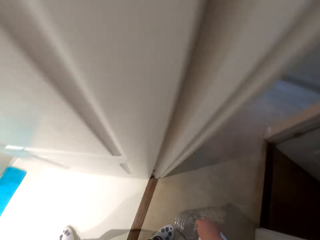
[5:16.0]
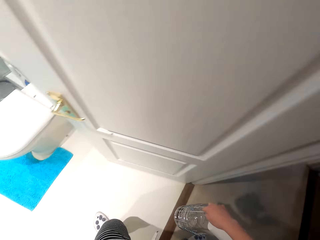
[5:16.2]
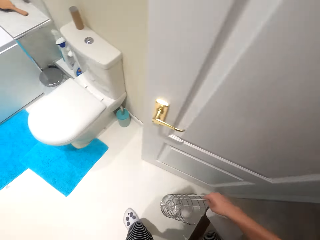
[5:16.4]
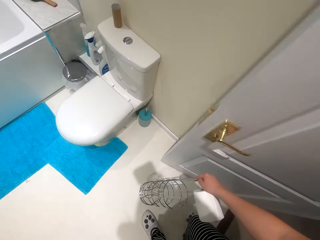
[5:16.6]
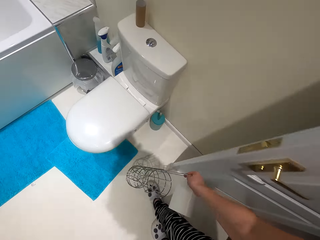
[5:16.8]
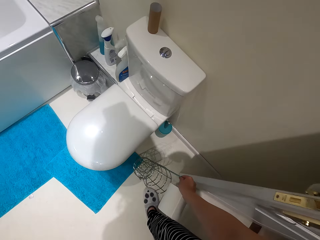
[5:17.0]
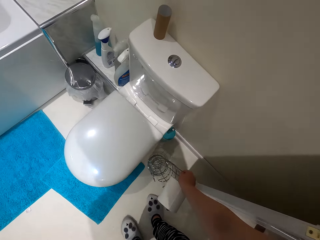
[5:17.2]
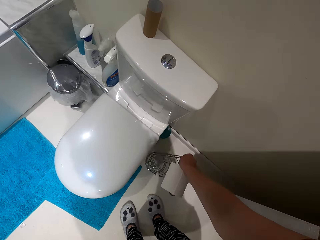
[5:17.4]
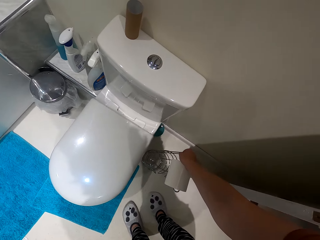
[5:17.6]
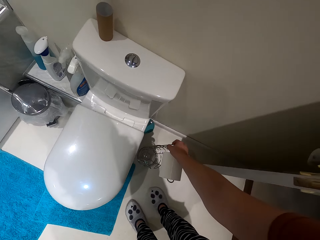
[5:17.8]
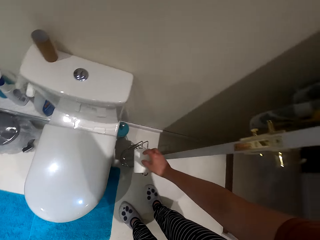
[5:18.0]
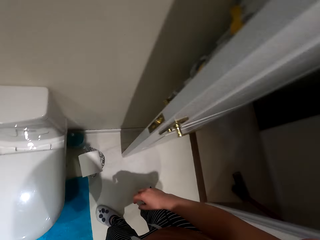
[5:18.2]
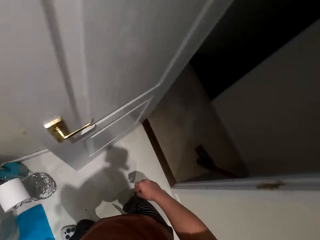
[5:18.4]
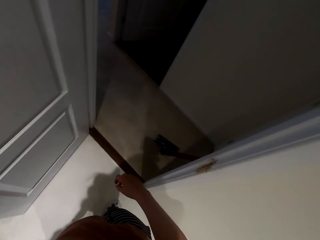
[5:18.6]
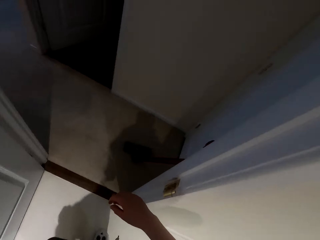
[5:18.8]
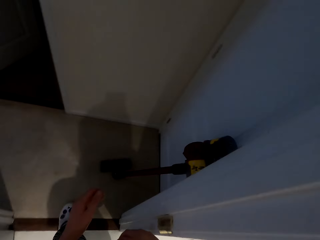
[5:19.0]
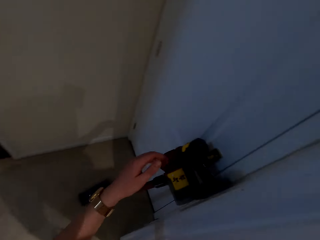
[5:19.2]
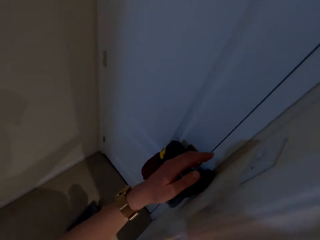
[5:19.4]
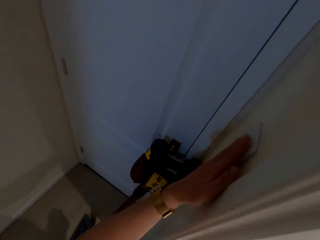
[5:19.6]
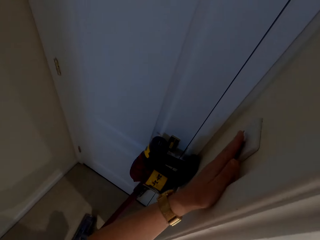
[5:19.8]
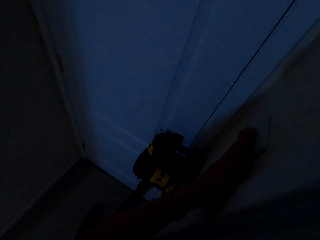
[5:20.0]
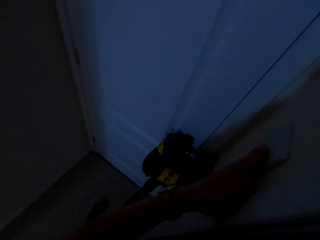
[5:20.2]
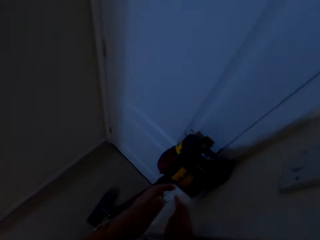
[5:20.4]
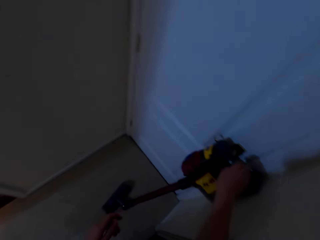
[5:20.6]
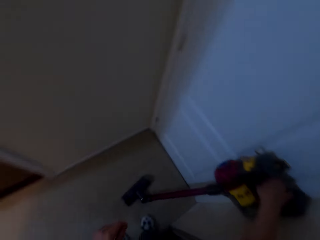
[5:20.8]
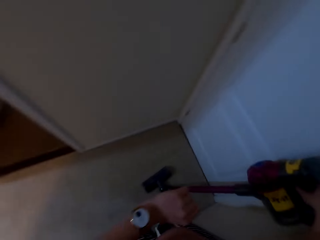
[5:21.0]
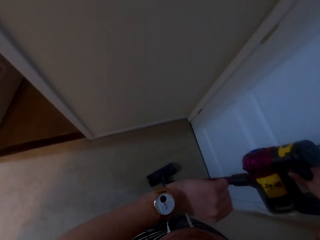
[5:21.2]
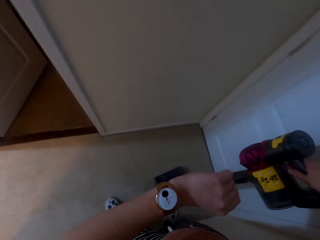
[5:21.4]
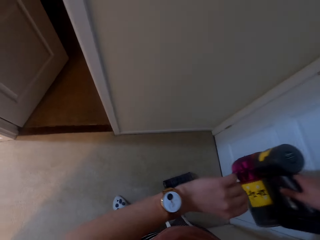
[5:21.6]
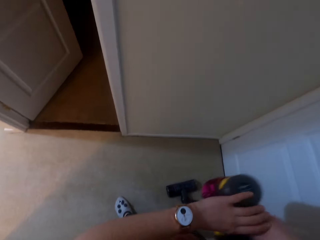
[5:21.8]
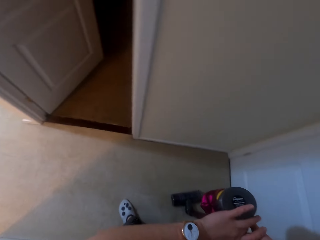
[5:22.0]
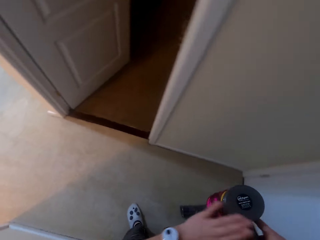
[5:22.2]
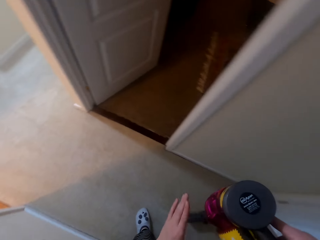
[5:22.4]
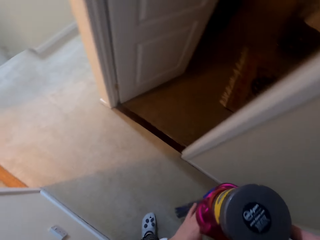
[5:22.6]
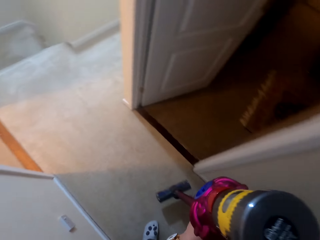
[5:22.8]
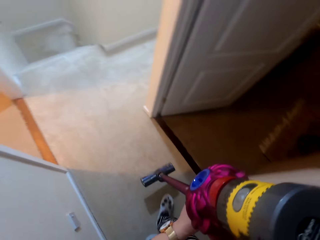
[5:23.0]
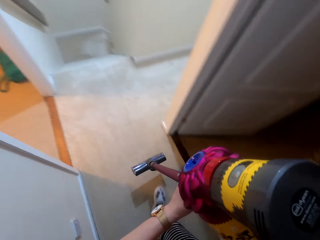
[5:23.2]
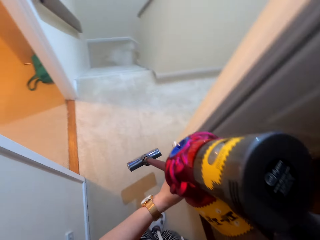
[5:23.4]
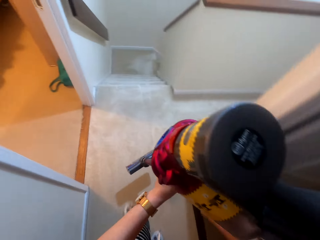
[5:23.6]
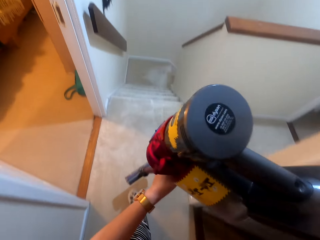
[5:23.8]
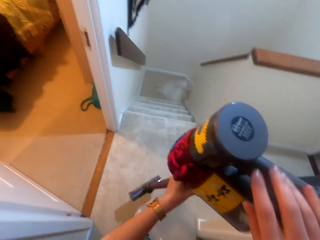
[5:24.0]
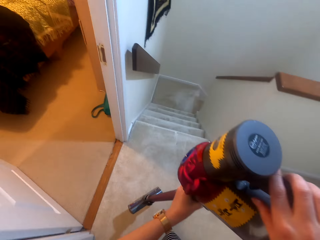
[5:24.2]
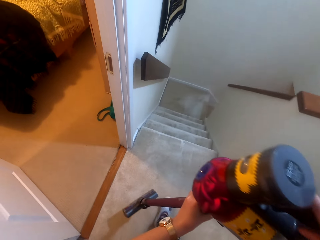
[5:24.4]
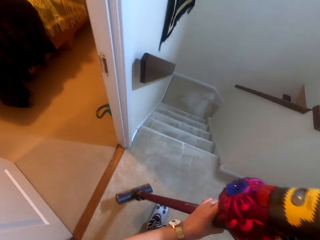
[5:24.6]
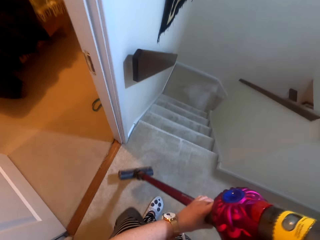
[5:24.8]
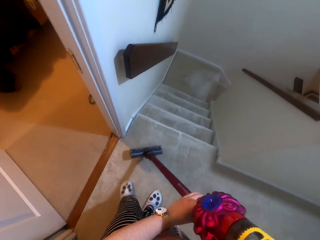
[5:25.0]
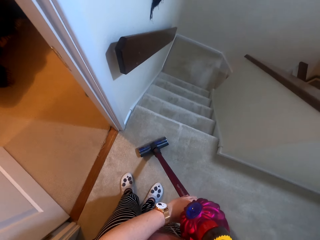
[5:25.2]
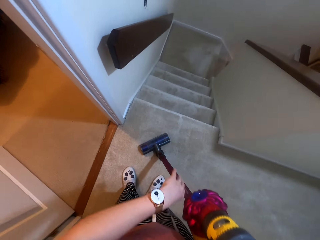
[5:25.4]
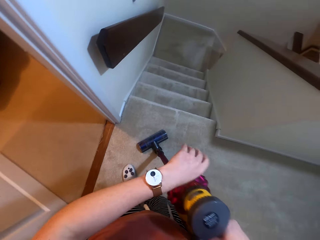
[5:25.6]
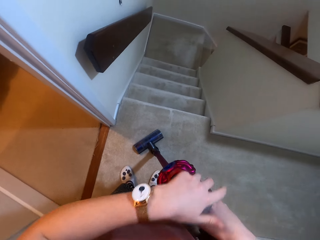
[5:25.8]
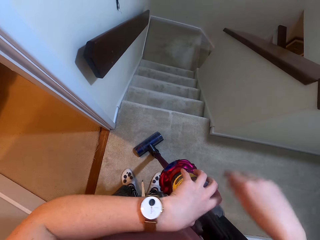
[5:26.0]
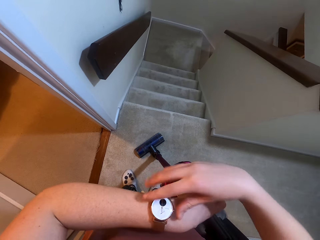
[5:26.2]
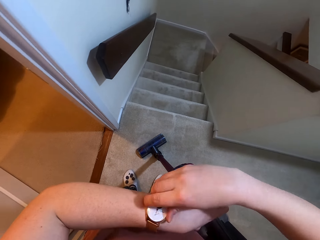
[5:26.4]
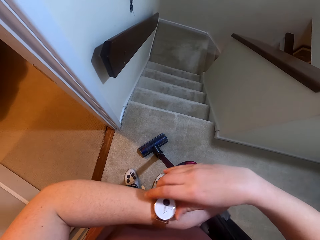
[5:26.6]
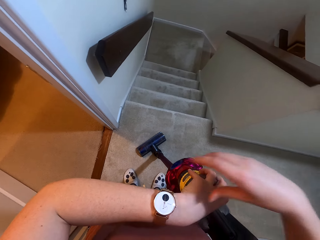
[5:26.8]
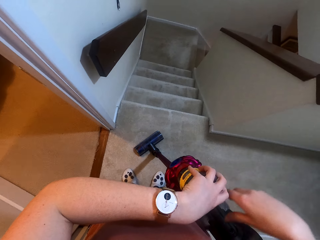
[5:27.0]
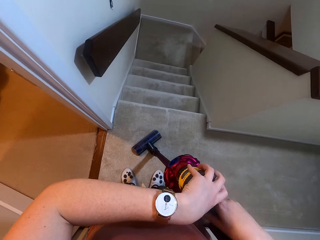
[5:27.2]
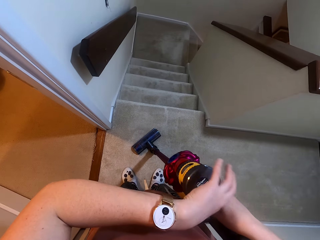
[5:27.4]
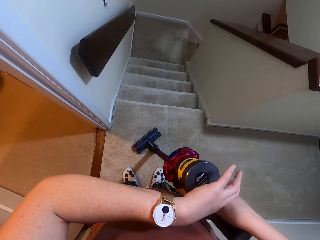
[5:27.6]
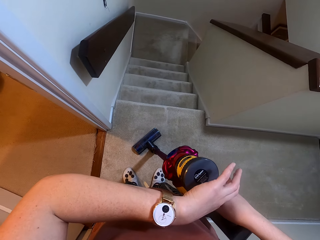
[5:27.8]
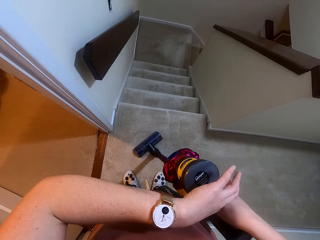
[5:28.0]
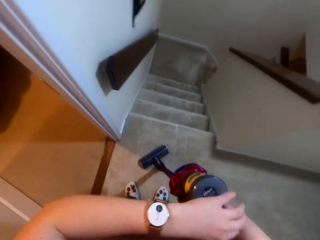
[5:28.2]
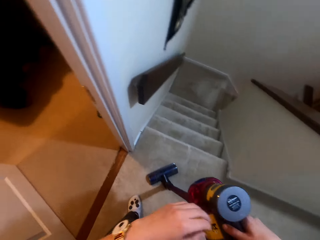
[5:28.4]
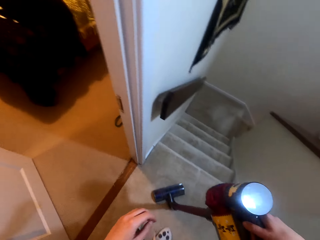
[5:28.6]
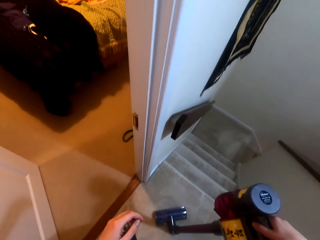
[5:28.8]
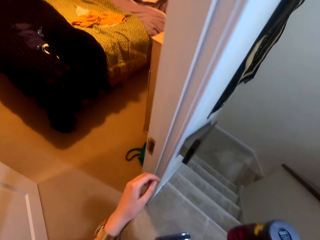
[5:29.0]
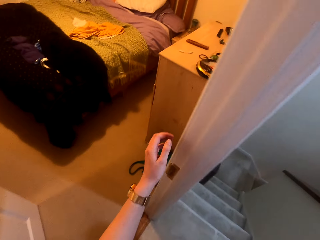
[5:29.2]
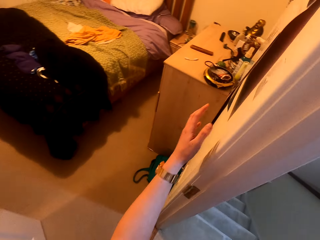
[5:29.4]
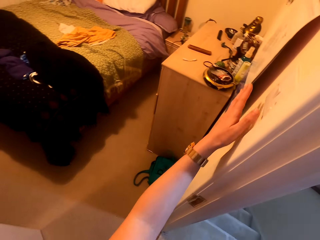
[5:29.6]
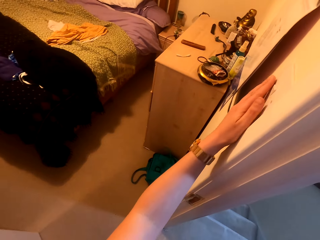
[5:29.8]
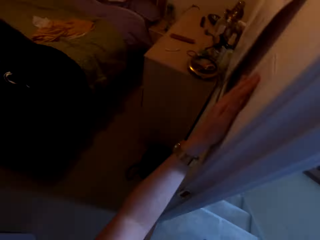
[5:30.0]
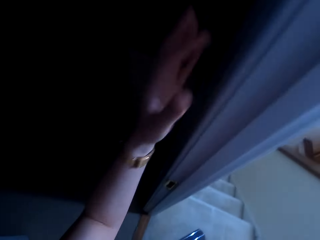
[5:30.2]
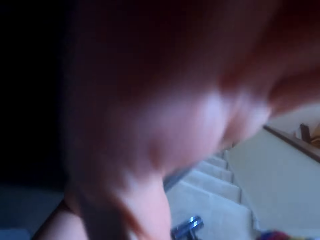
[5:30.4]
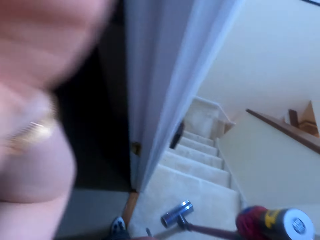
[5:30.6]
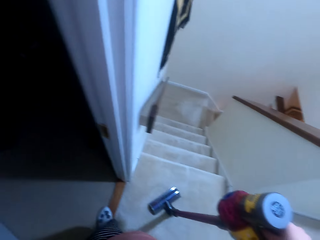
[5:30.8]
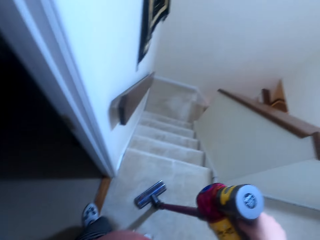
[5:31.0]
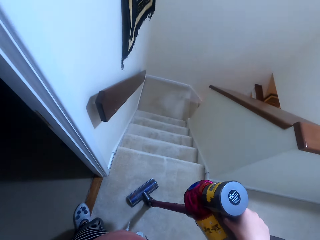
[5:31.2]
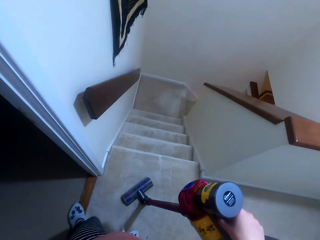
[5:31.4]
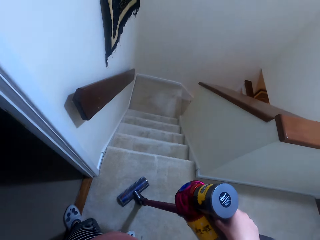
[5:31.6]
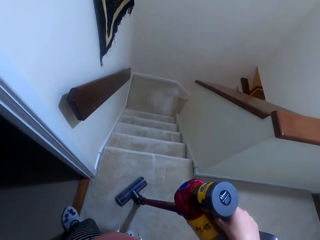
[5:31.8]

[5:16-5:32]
The camera wearer picks up a tissue holder. He walks in the washroom. He puts the tissue holder on the floor. He walks out of the washroom. He switches off the light. He picks up a vacuum cleaner. He looks at a watch. He walks around the house. He puts the vacuum cleaner on the floor. He touches the watch. He holds the watch. He pulls his hand off the watch. He checks the watch. He switches off the lights. He adjusts the camera.
